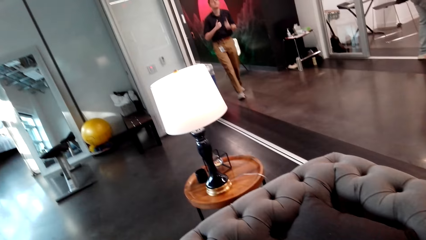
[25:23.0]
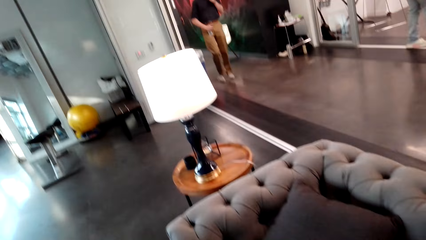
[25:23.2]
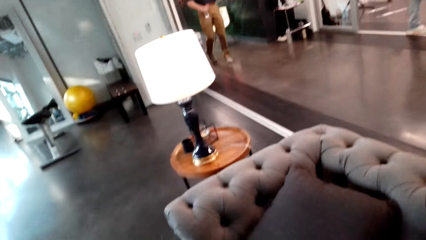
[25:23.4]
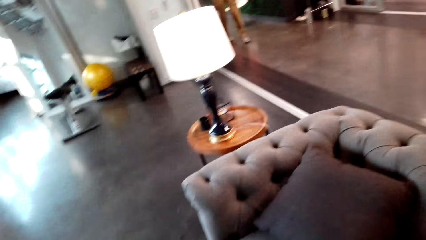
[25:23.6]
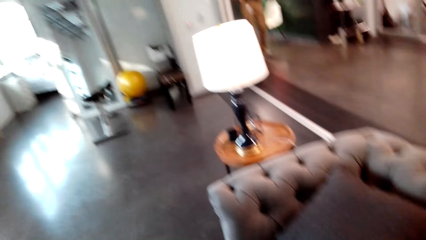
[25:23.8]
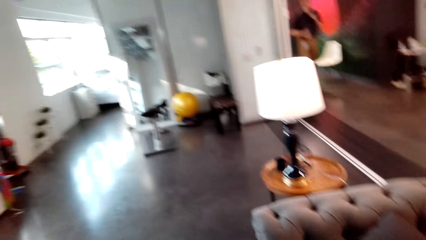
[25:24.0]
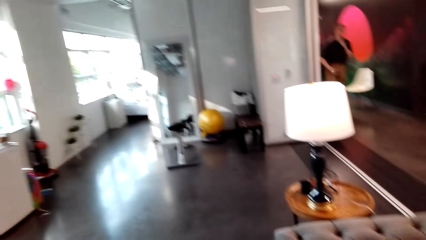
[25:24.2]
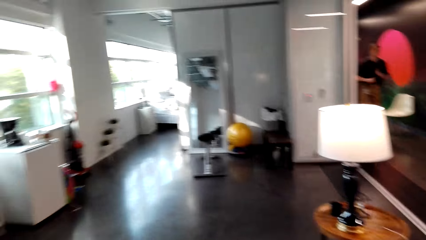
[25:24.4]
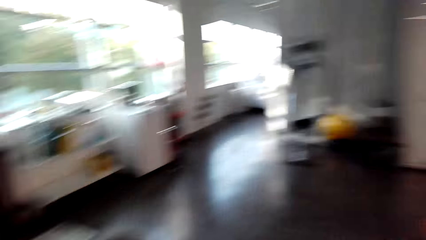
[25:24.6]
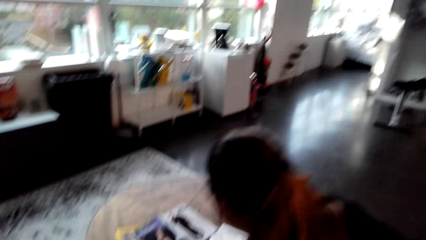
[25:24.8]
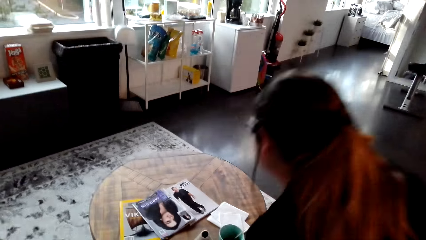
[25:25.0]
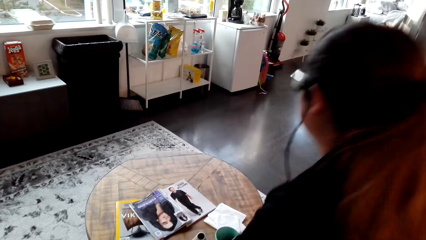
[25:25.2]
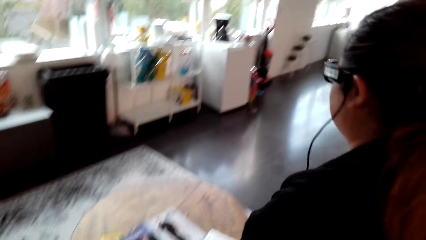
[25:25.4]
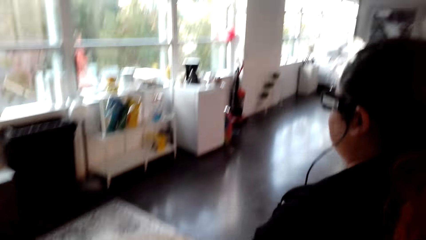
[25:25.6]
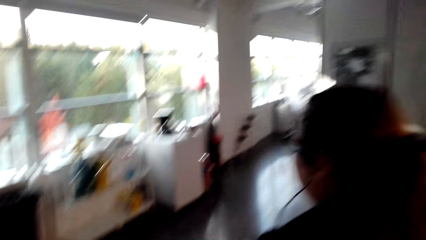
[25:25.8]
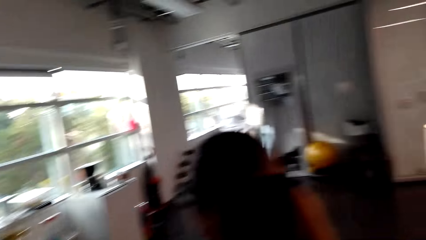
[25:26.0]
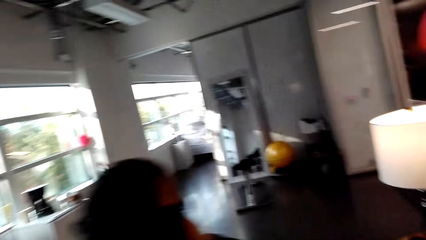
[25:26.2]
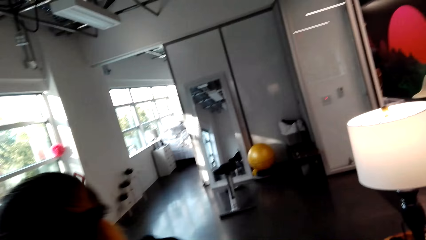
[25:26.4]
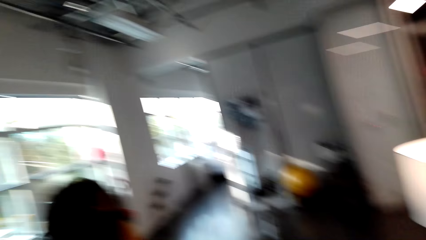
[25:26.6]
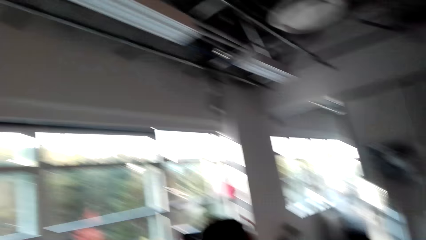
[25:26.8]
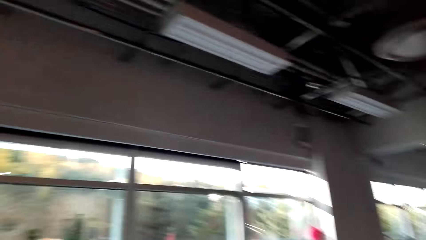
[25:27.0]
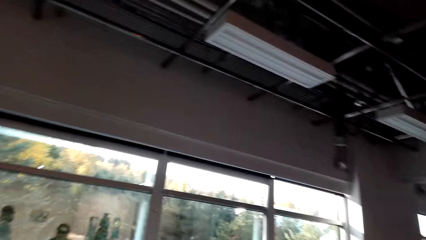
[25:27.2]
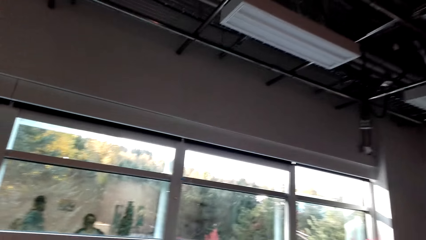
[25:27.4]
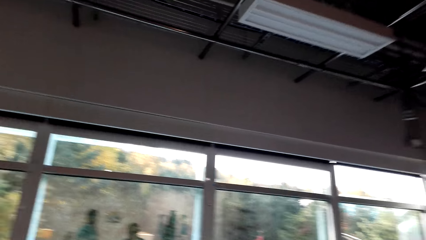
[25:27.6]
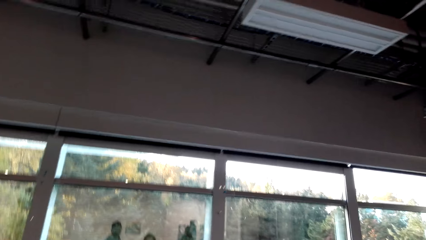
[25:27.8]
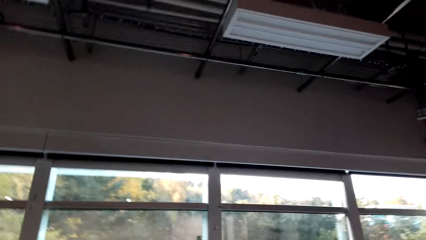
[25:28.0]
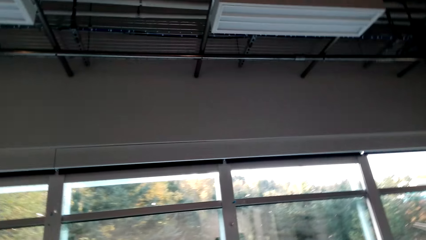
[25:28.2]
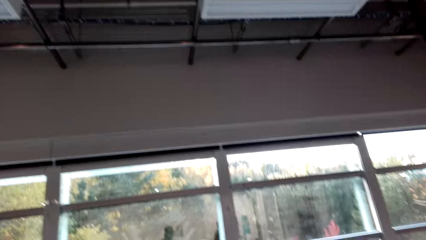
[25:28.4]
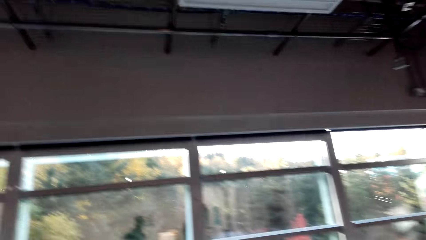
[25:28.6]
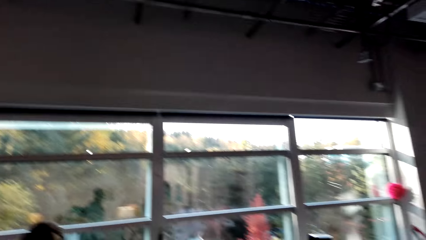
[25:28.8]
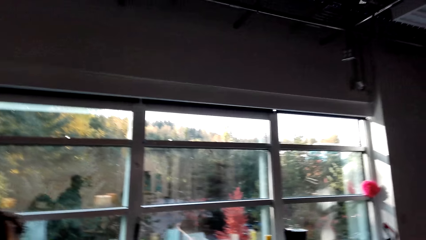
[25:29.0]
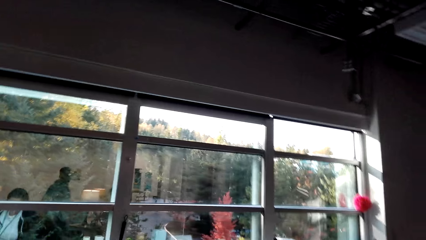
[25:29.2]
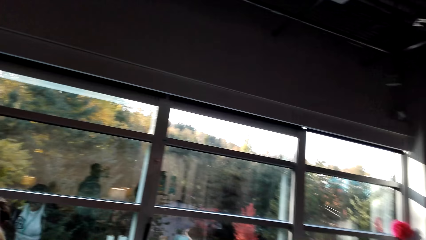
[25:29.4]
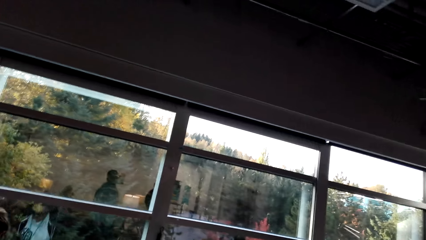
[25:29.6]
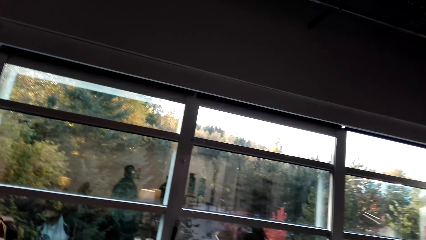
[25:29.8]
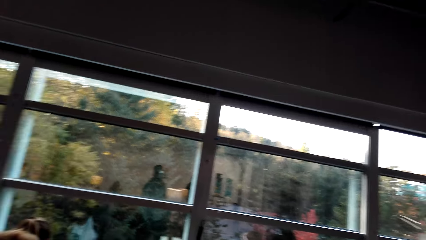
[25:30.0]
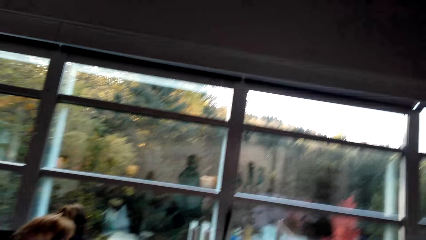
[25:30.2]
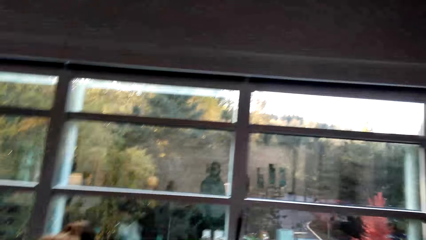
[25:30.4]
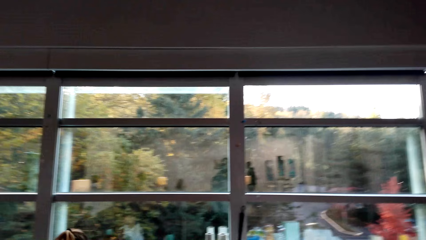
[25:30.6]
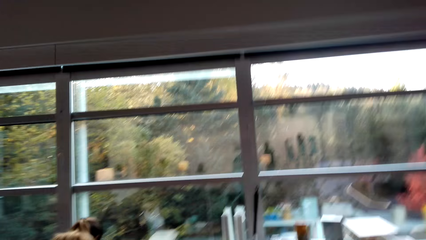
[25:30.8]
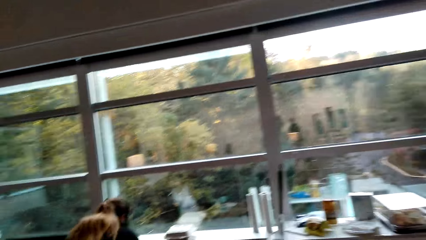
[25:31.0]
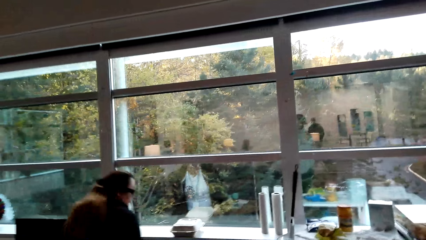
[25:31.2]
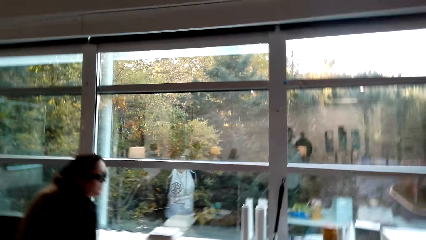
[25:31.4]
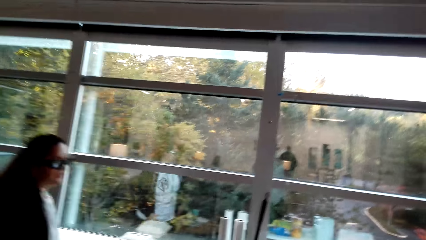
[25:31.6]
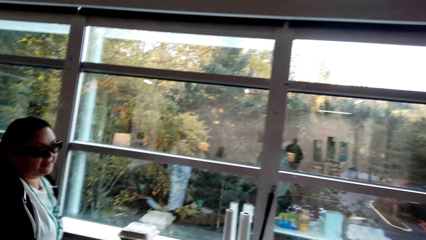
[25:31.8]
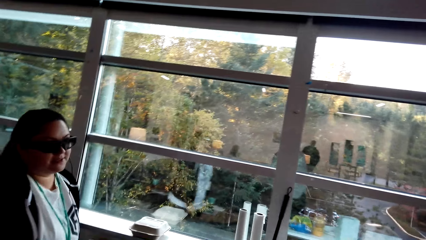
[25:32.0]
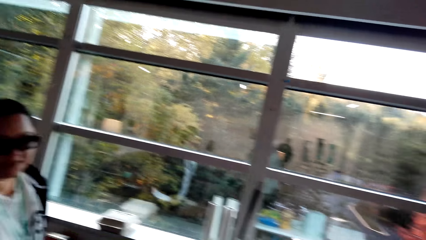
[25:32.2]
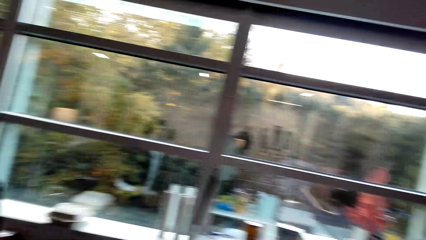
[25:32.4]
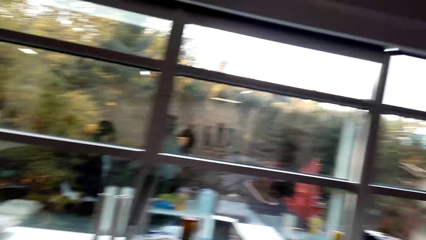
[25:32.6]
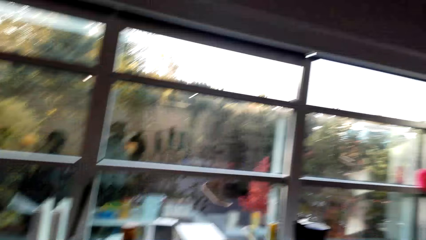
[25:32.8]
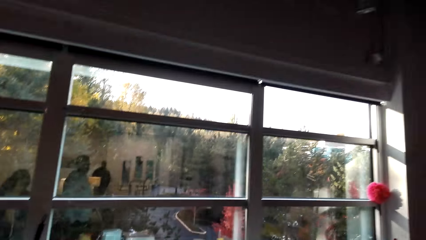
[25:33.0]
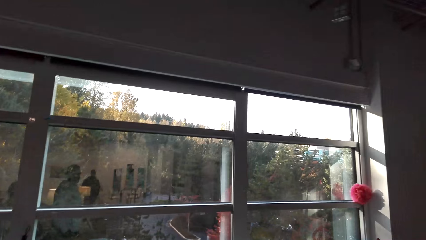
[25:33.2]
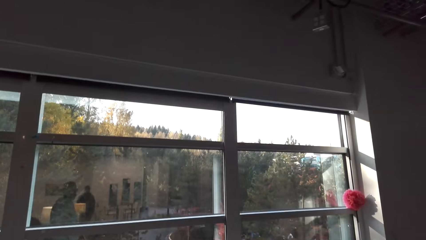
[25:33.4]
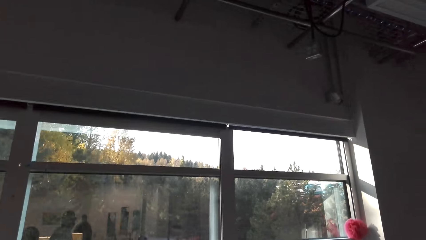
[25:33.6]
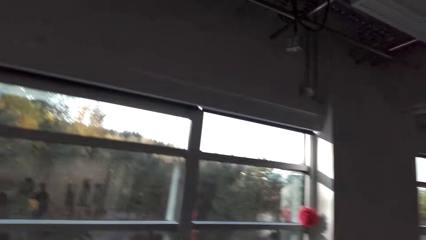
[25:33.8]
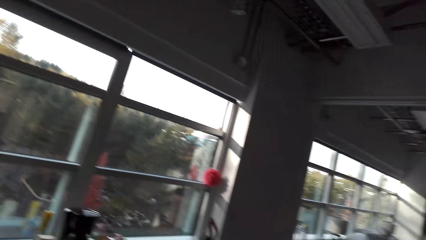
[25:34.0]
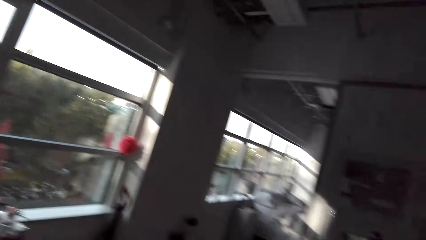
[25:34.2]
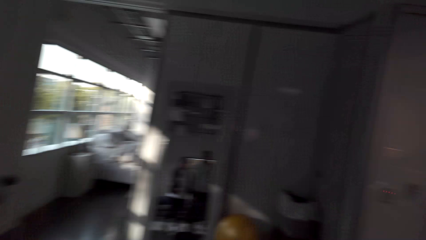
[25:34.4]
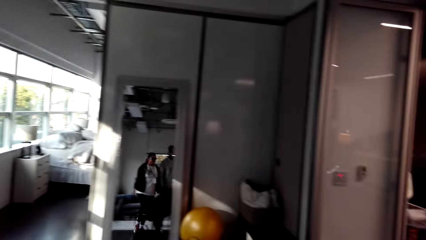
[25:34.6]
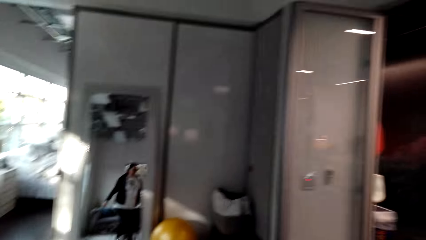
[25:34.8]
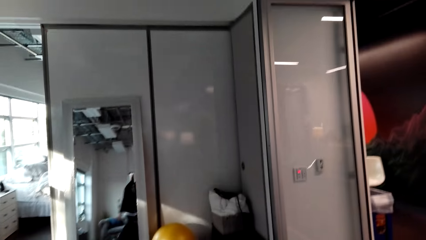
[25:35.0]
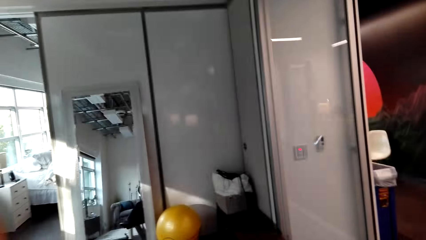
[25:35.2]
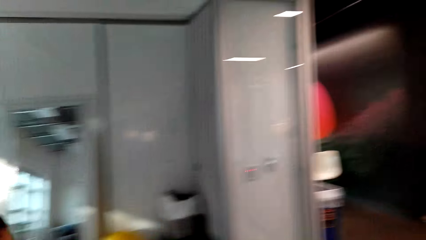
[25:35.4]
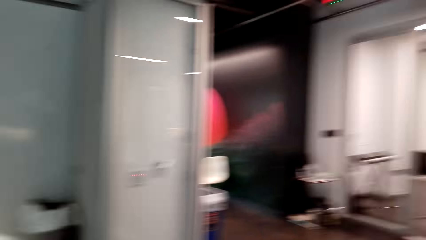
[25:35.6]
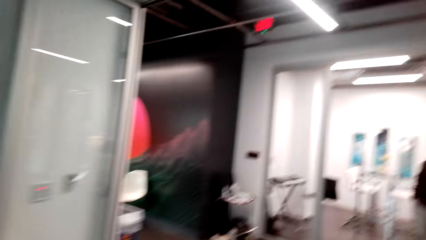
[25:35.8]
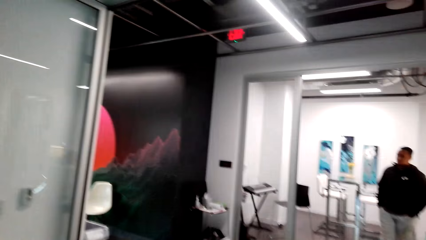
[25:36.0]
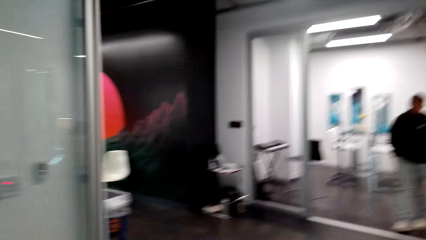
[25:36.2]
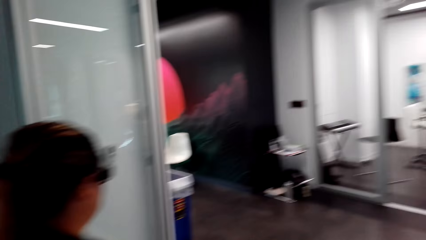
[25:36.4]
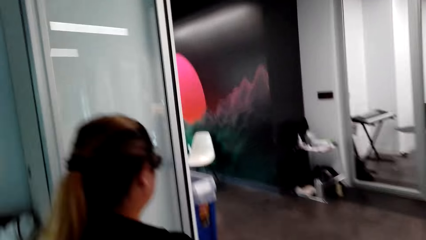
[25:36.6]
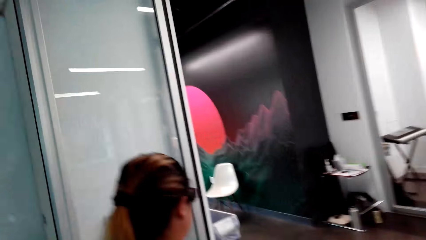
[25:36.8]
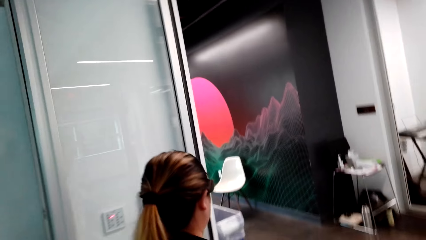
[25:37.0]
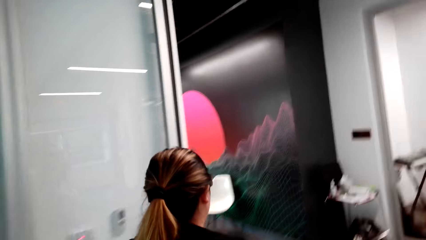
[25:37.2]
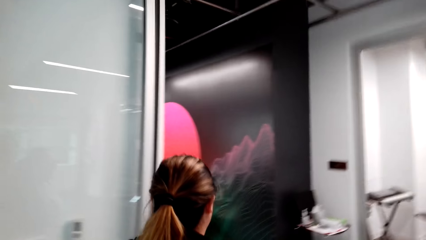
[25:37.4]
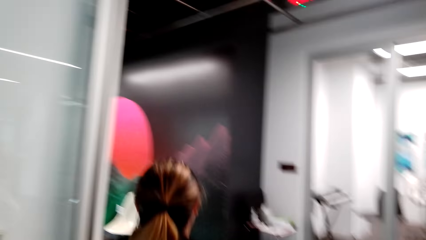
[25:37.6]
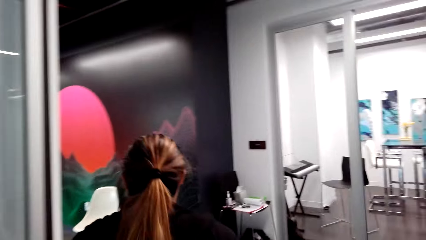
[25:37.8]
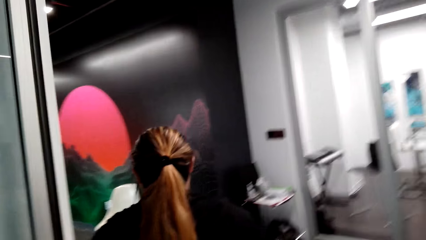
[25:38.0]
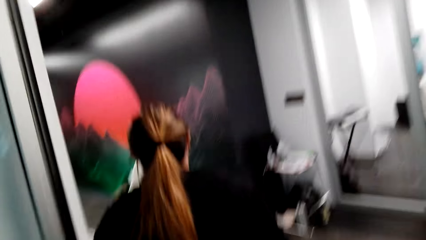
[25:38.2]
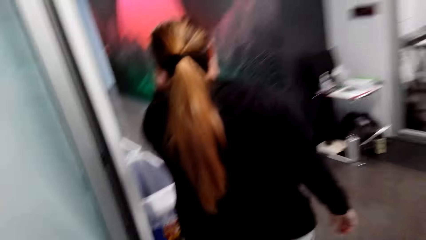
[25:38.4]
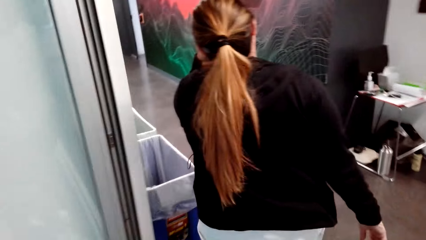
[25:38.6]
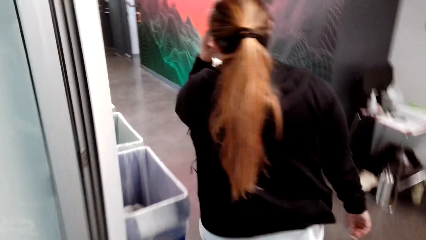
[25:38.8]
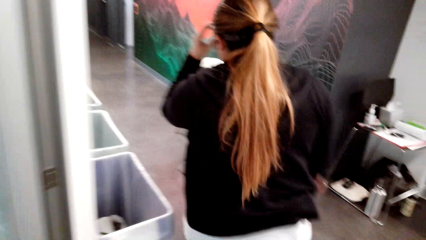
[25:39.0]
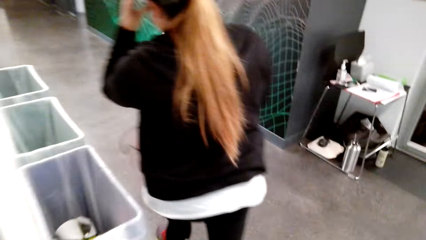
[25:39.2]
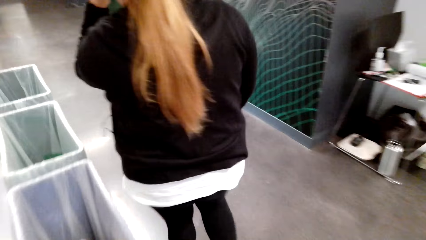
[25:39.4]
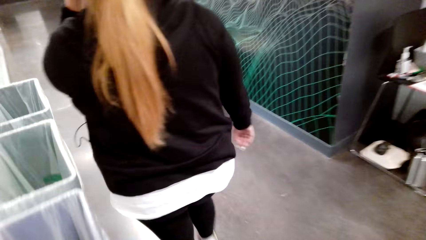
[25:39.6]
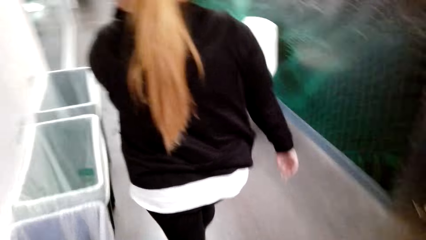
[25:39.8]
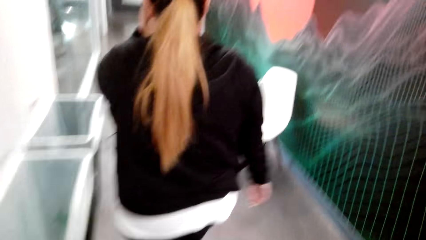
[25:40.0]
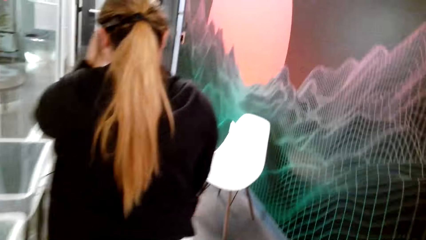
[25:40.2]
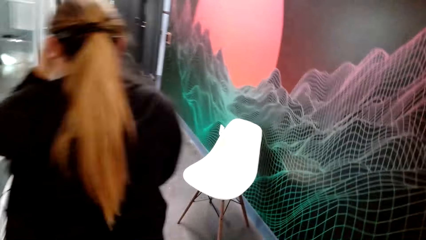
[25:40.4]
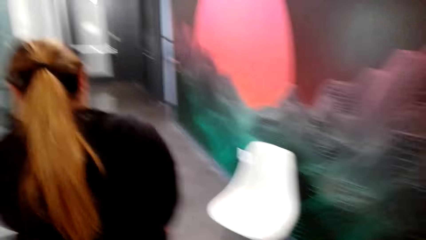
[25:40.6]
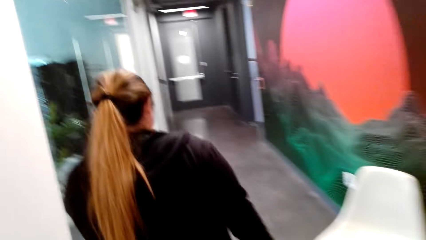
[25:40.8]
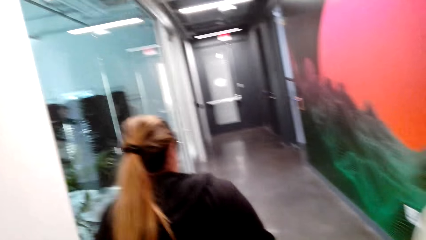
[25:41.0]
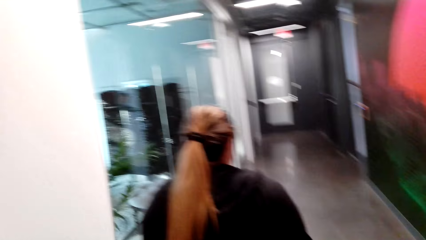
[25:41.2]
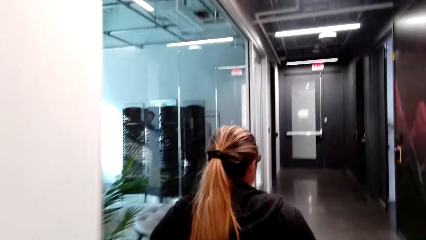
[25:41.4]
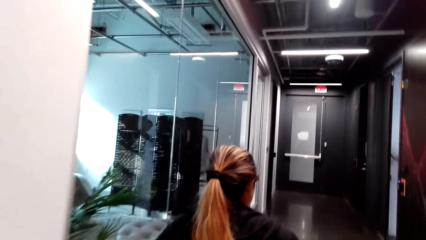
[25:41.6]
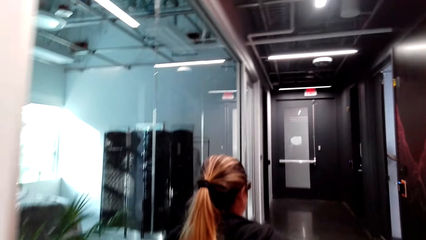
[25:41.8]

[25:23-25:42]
The camera wearer looks around. They walk around. A person walks around.
